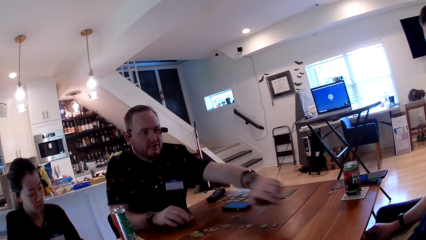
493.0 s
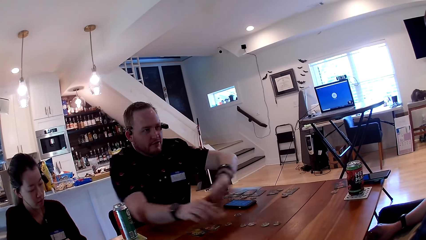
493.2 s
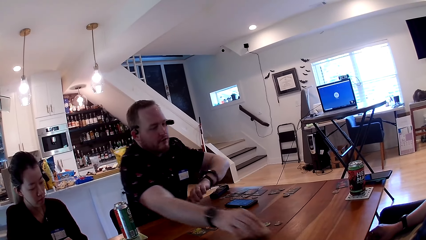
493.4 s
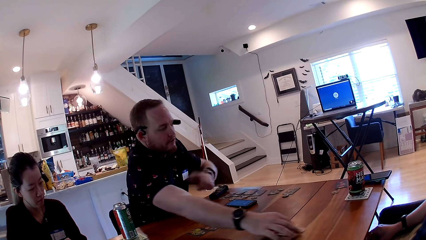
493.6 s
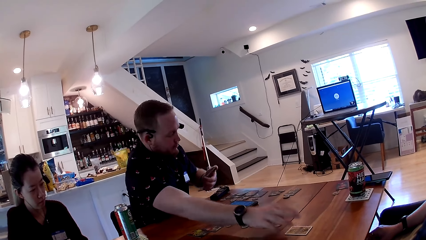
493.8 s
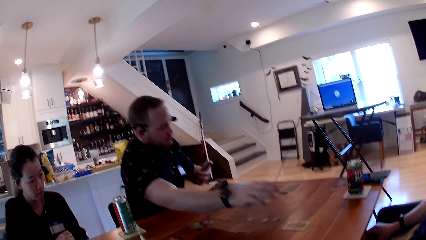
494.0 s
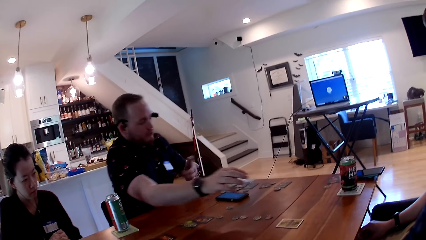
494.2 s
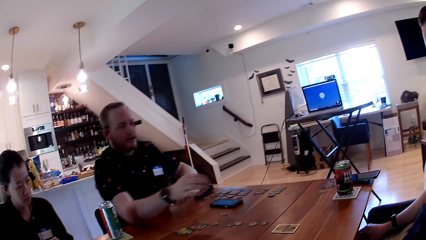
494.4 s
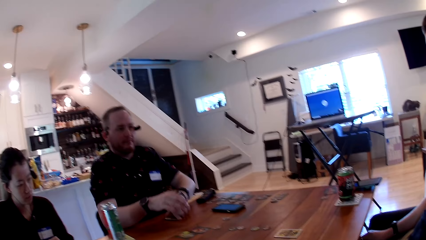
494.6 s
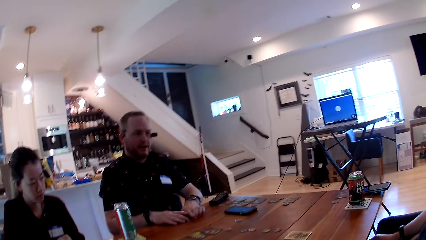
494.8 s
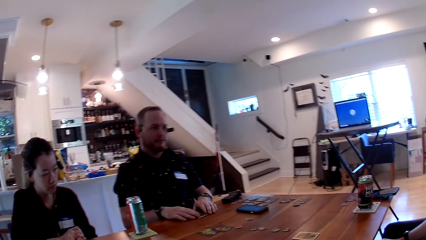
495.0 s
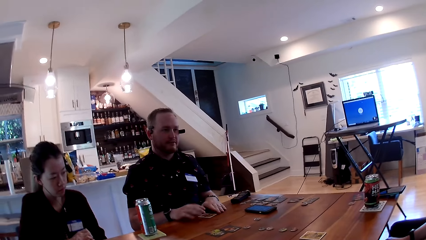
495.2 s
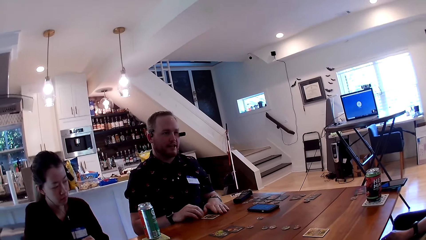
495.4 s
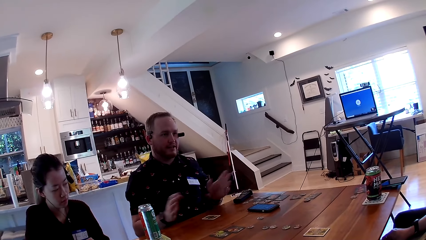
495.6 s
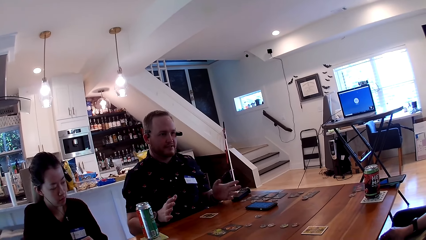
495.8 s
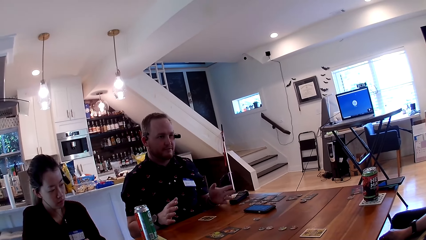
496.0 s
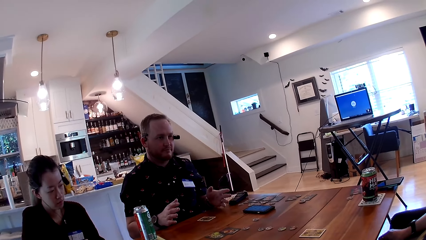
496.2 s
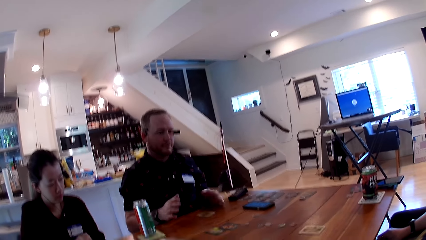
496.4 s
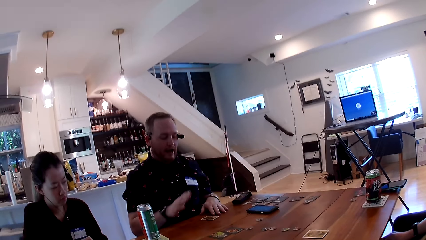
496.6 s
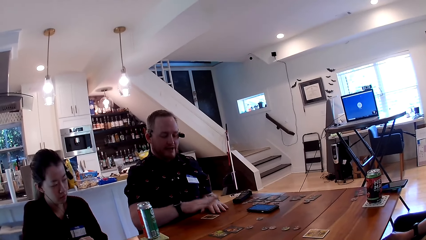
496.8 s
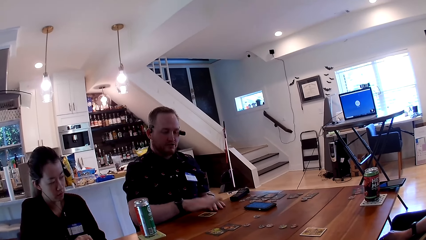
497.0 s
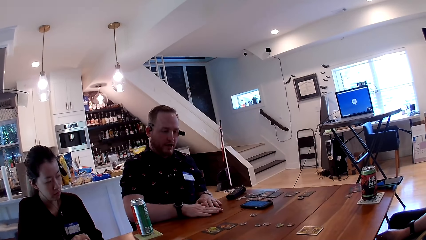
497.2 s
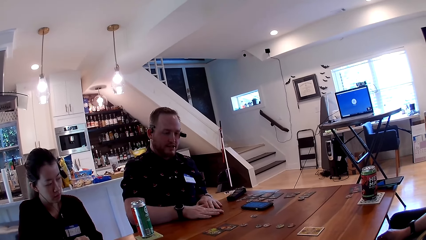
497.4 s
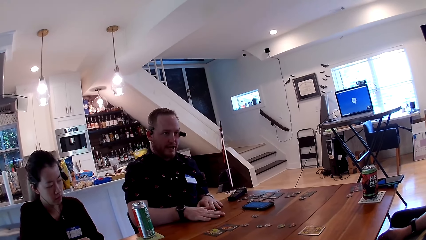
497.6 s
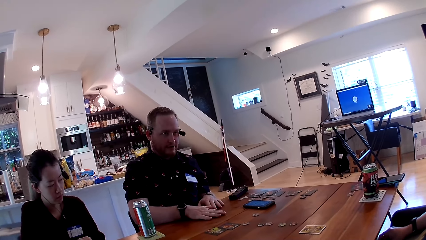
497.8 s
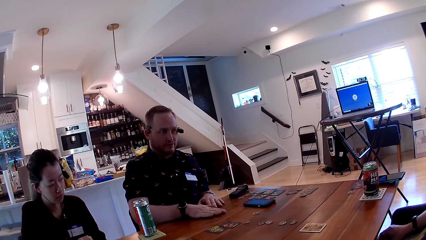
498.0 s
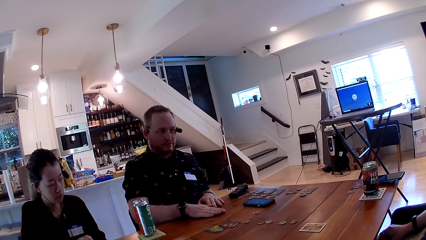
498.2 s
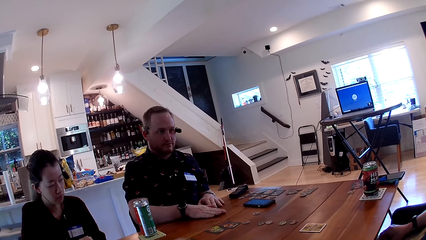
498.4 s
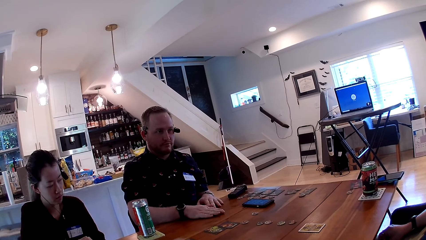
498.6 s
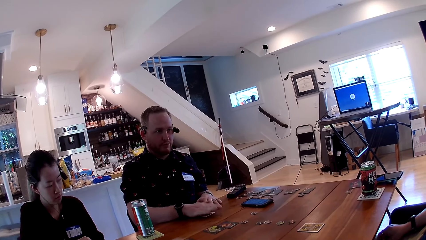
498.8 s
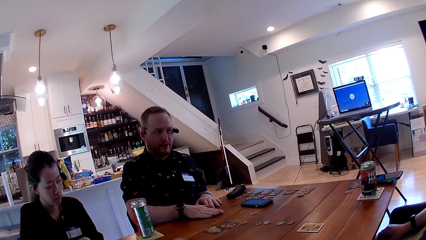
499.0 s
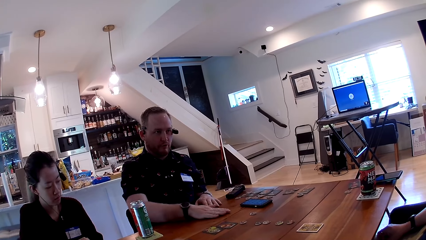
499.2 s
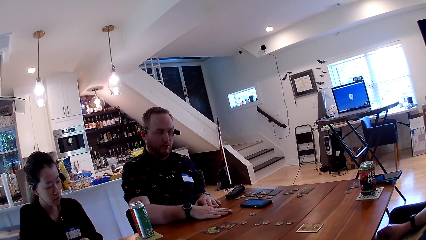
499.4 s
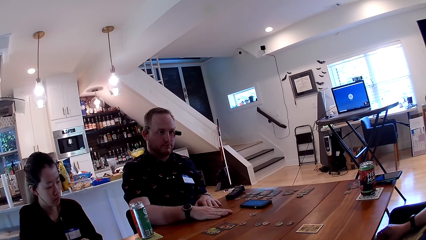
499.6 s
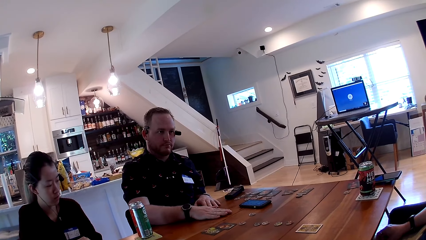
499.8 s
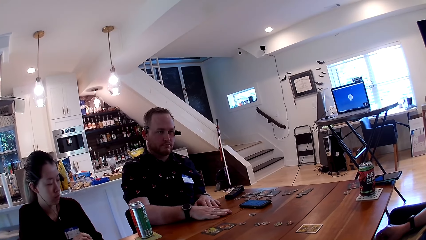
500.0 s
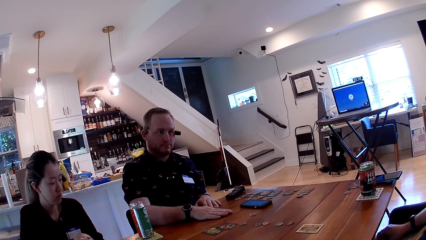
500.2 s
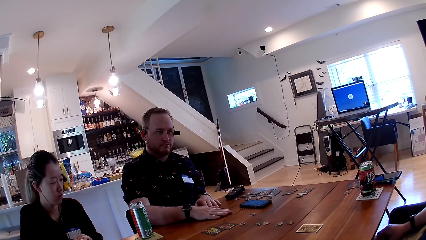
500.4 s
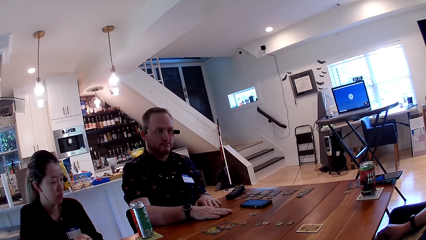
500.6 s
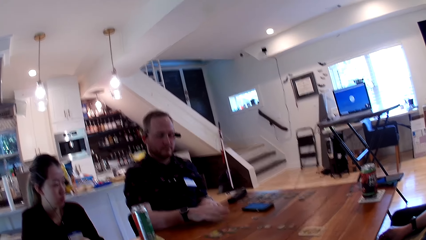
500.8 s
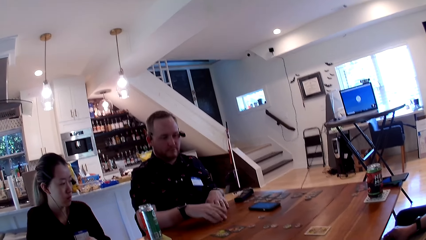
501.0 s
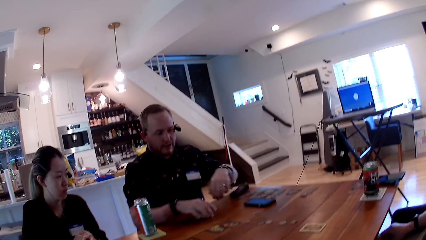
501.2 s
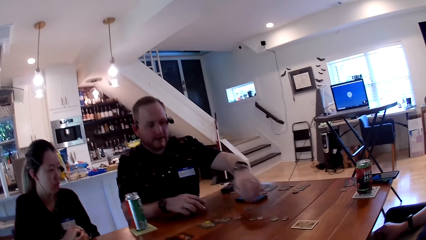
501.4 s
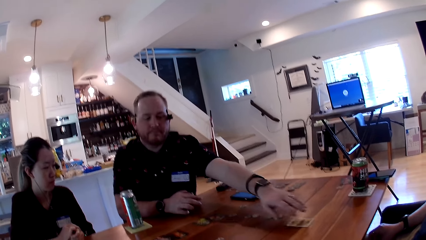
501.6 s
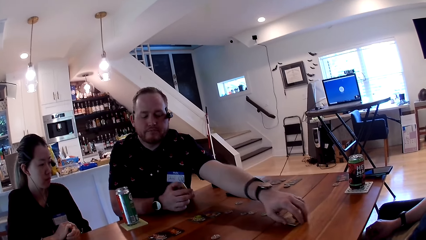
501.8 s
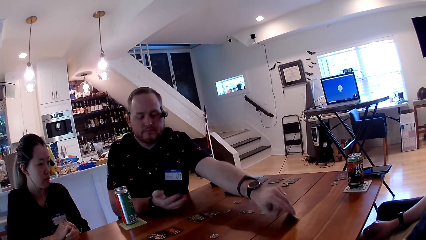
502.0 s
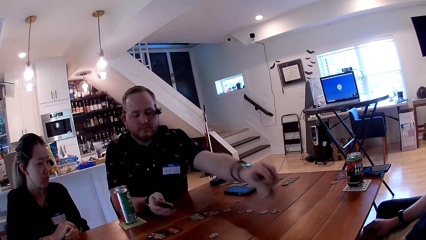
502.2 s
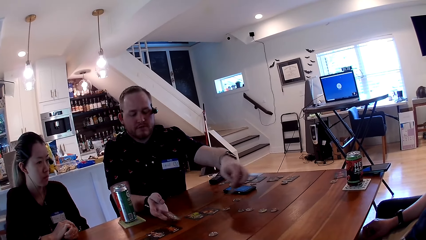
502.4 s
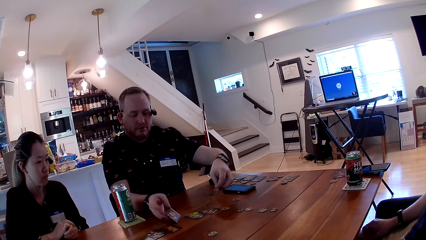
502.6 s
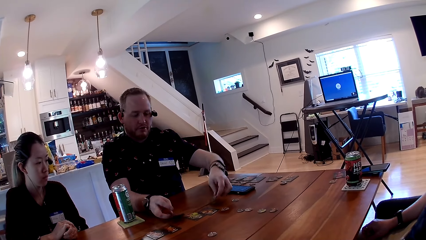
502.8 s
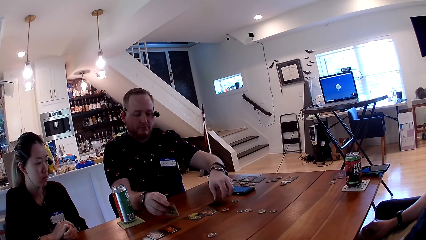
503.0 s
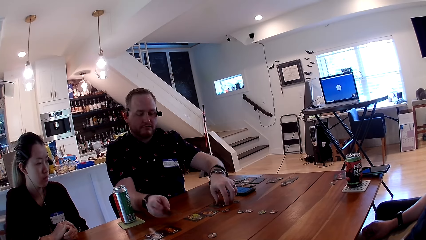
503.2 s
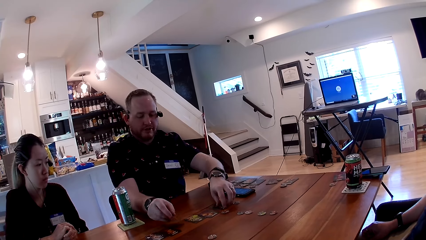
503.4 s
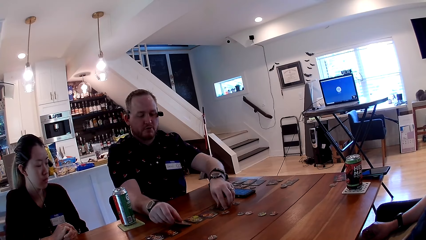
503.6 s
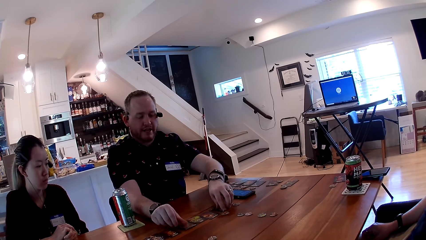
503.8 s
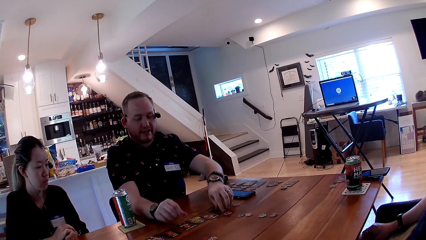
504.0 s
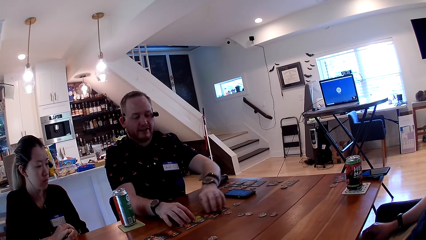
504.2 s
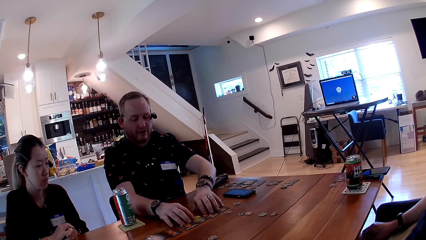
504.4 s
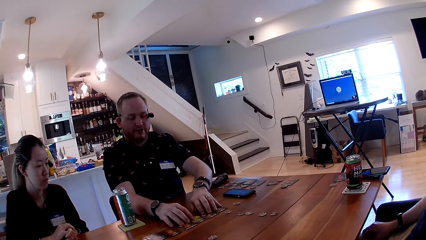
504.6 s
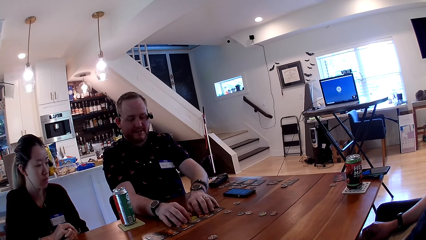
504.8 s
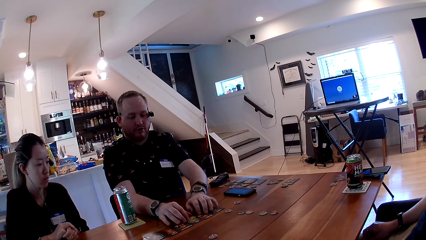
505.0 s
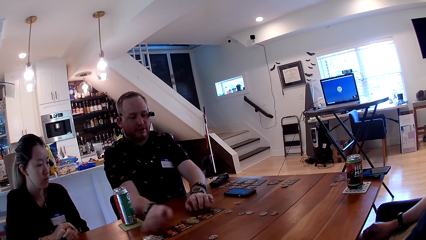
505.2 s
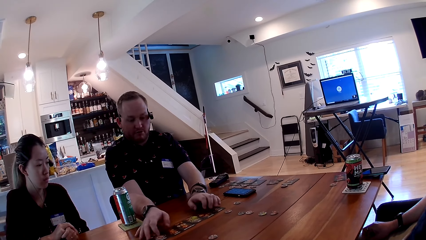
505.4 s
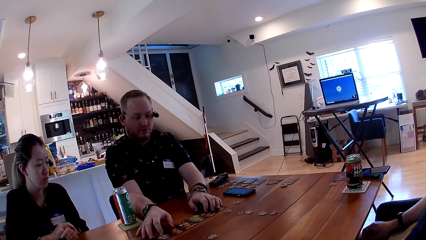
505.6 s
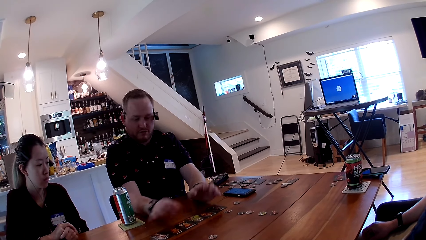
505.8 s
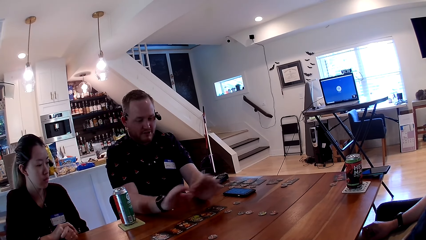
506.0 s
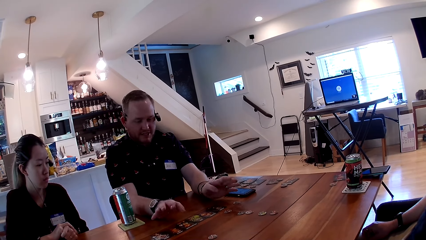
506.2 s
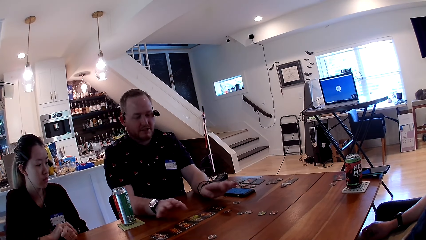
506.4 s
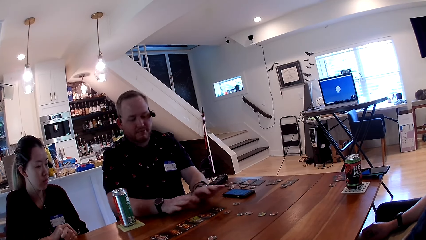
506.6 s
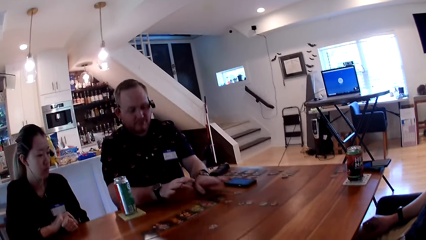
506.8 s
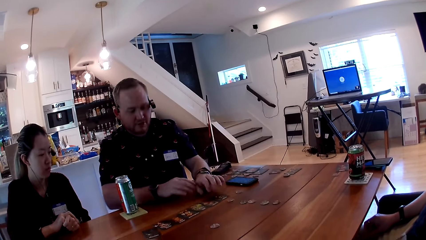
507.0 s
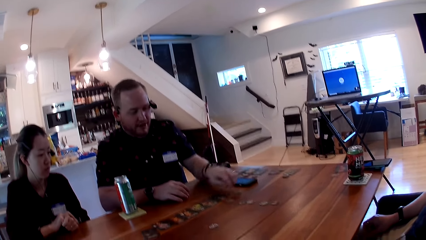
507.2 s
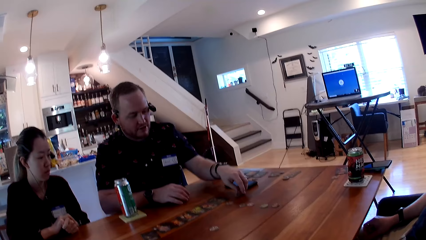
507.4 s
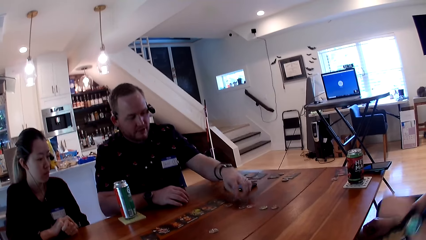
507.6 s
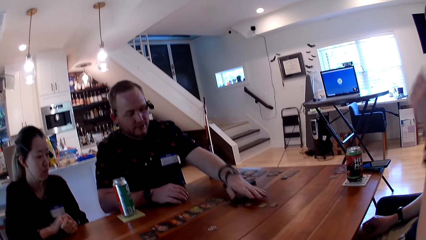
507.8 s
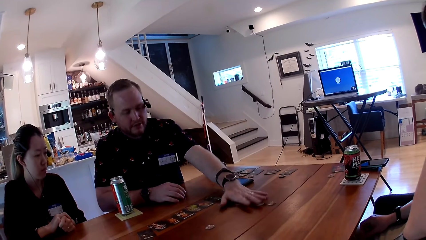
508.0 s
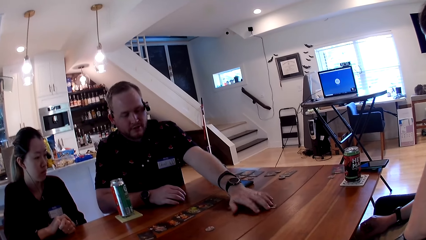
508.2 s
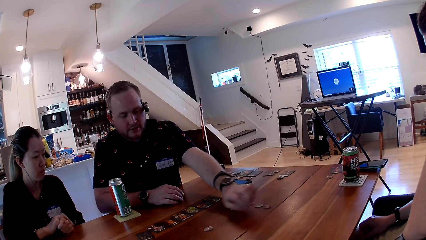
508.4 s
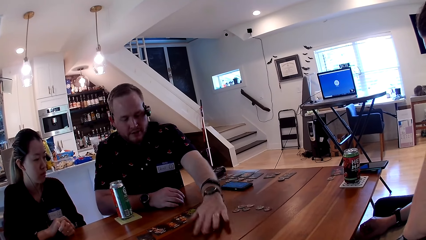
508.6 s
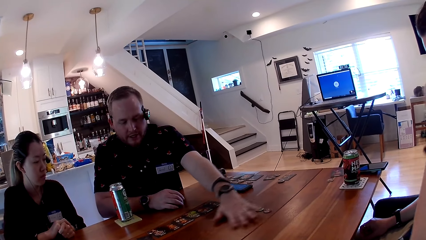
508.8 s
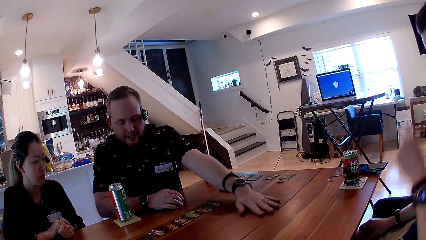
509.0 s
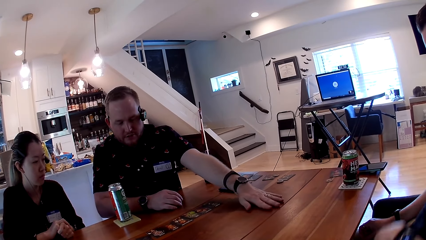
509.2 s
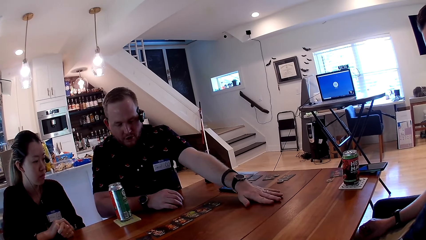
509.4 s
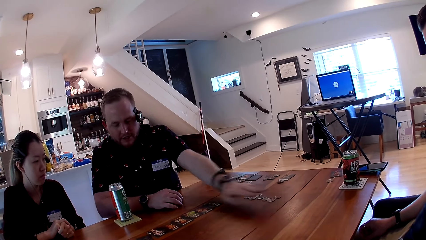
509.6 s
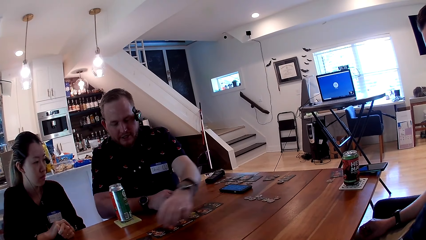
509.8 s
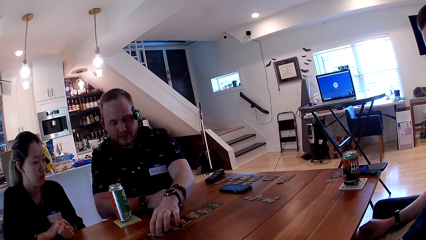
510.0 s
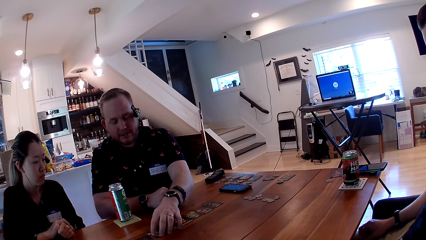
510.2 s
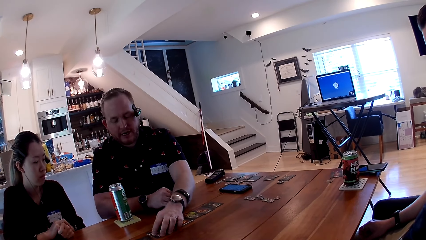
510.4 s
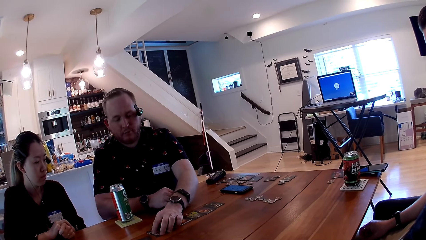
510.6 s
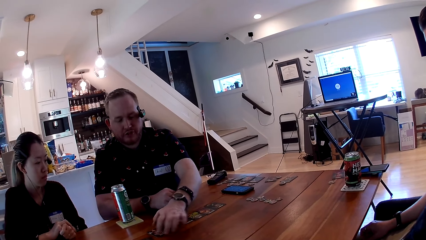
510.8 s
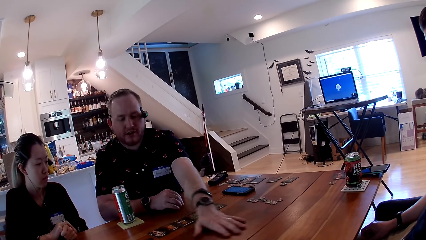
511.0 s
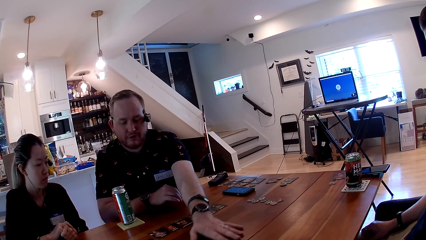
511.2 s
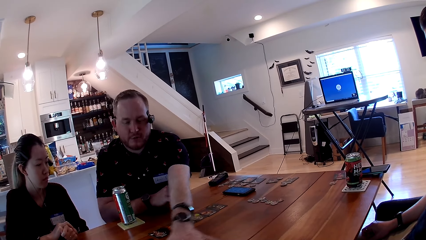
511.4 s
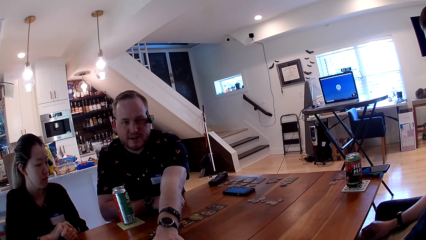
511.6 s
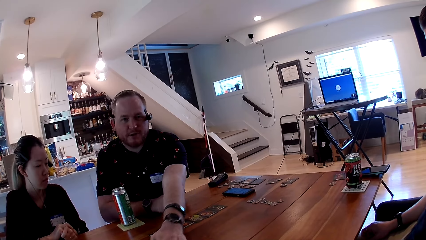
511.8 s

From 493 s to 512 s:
A man picks up the card with his left hand in front of another man on the table. The first man drops the card in front of the other man with his right hand. The first man drops the card on the table with his hands on it. The first man puts his right hand on the card on the table. The first man picks up the card with his left hand in front of the other man on the table. The first man drops the cards on the table with his hands and arranges the cards on the table with his hands. The first man moves the tokens together on the table with his left hand and moves the cards together on the table with his left hand.
